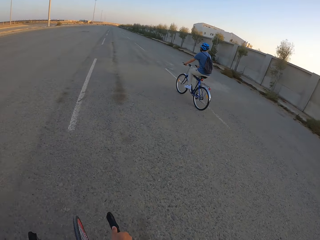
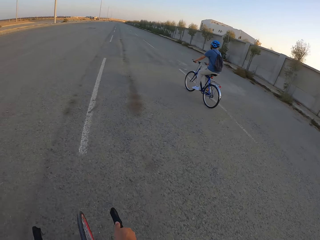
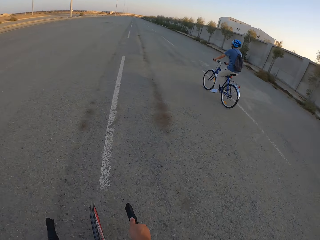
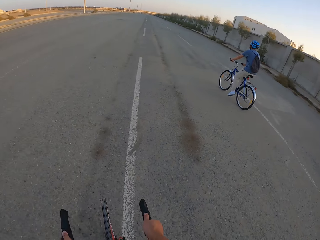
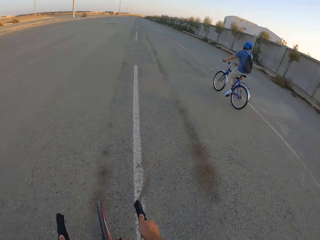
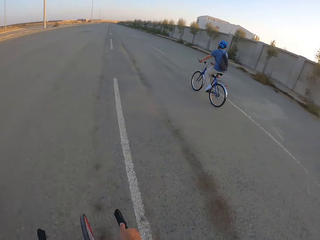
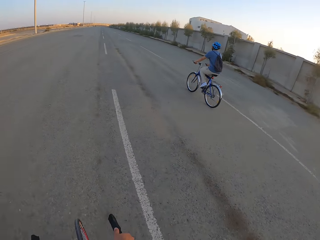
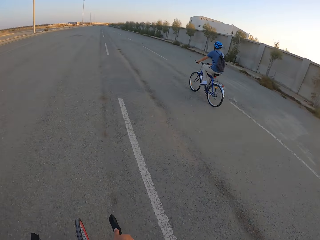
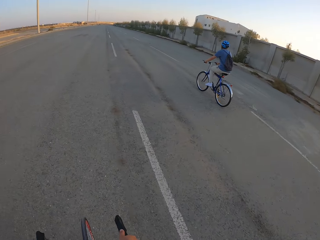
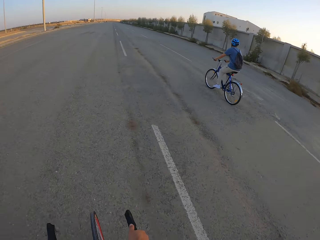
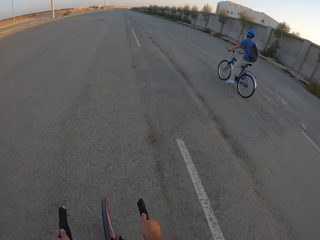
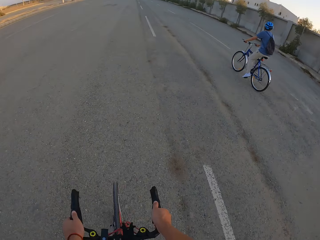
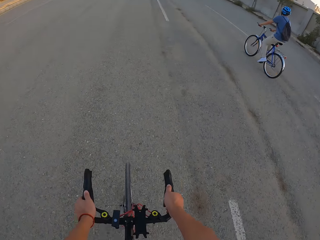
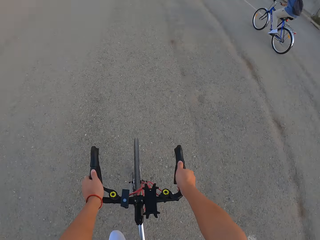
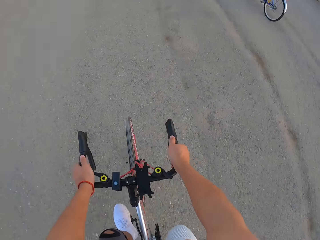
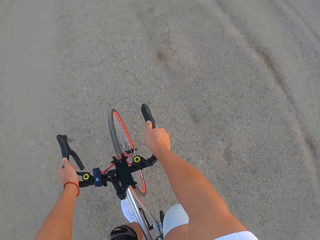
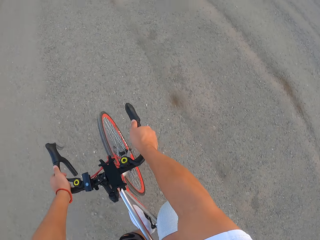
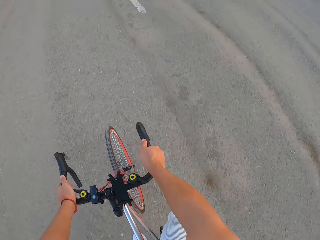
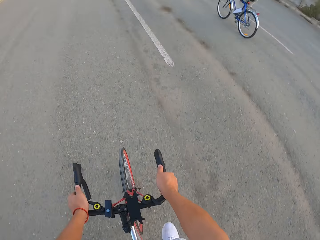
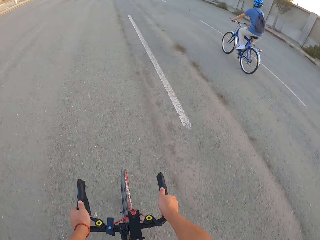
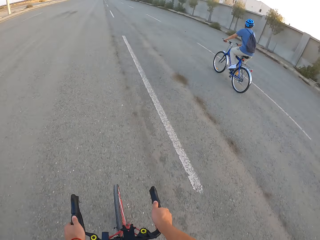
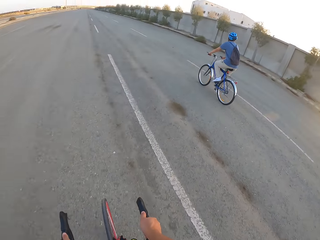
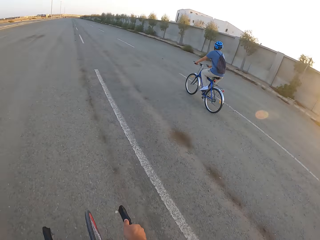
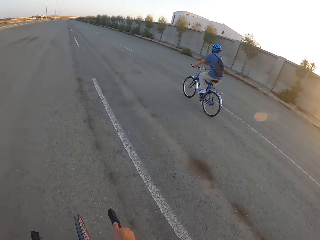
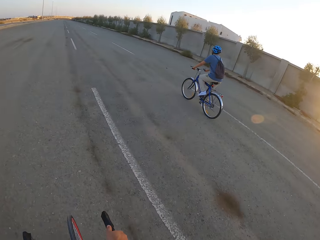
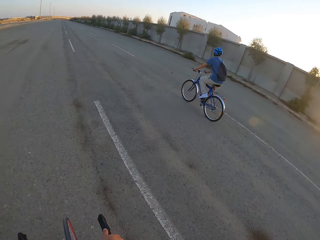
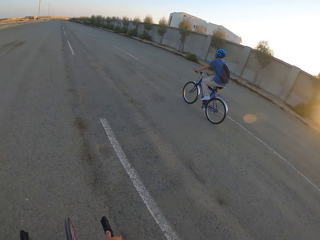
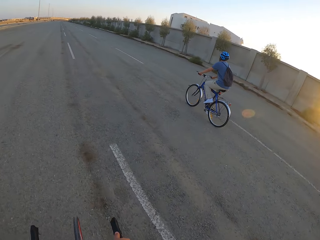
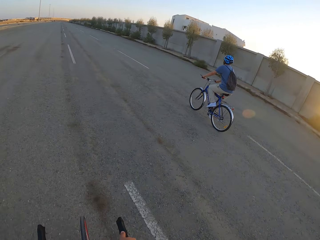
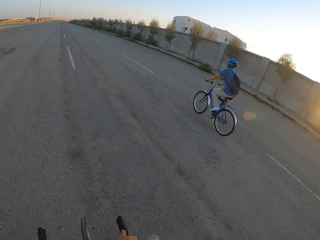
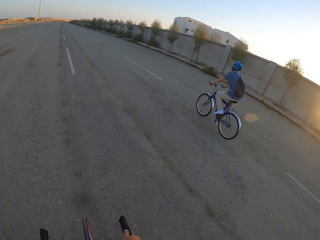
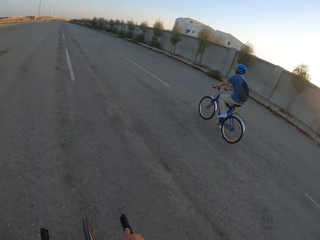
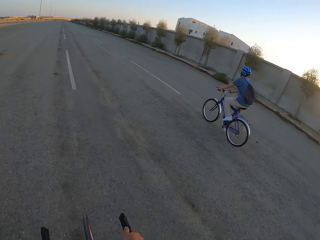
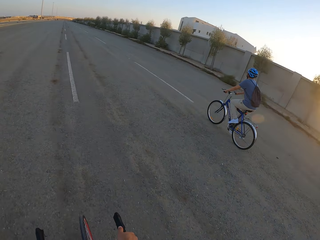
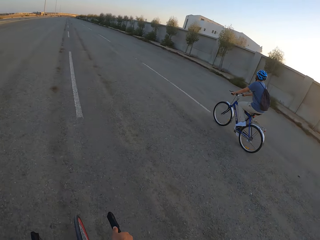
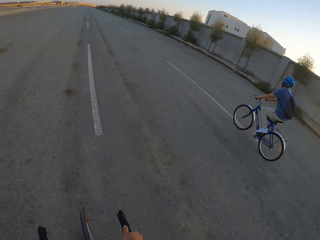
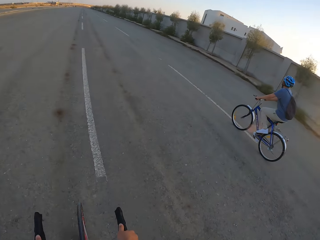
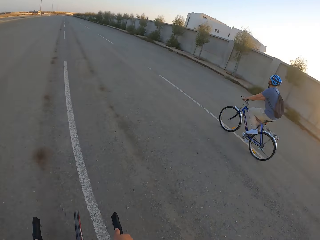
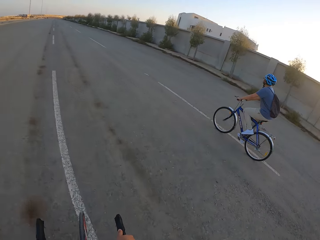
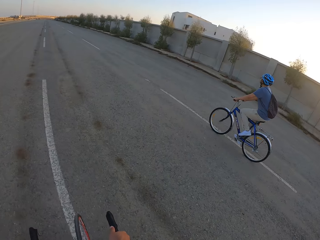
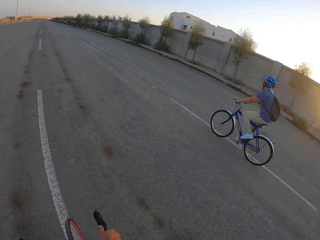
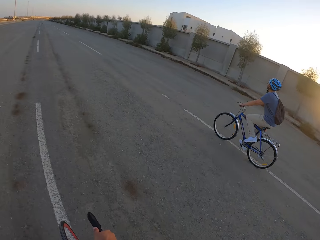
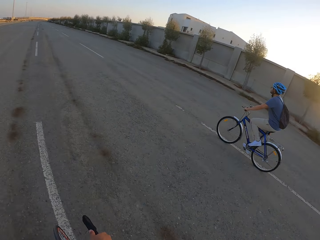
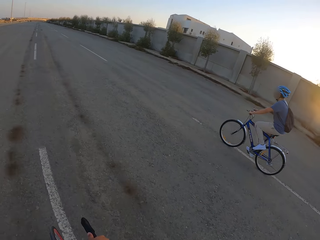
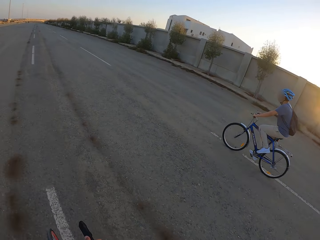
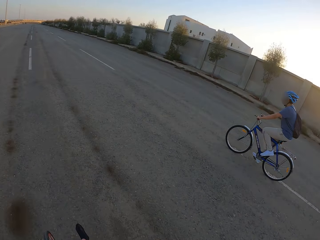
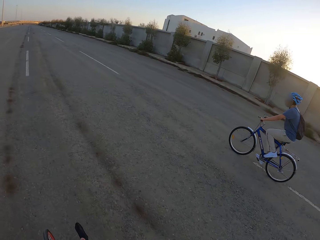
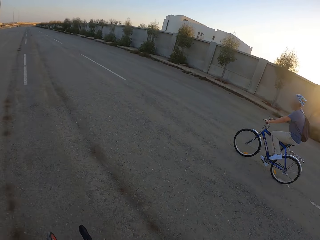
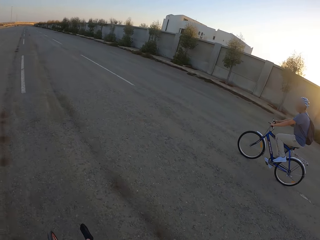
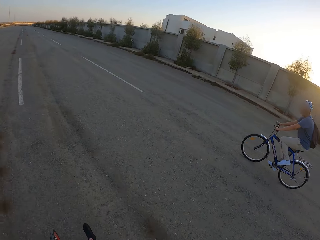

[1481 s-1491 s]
The camera wearer rides the bicycle. A man rides the bicycle.

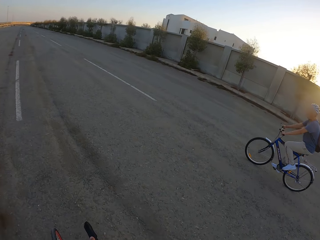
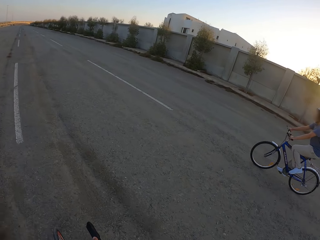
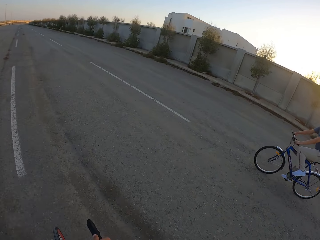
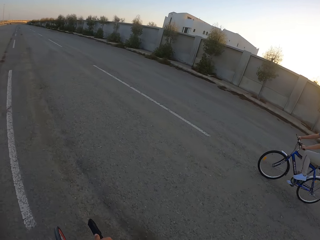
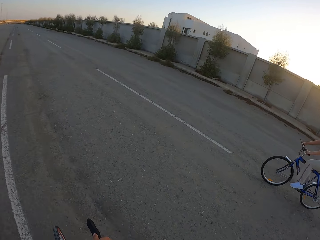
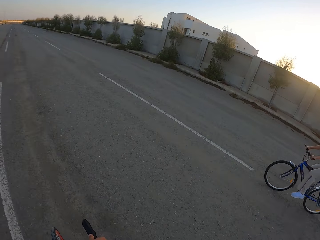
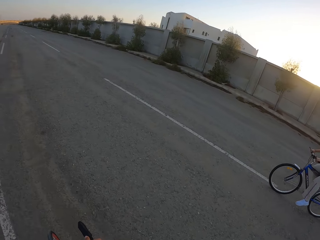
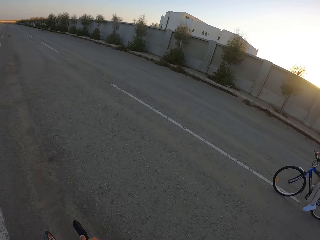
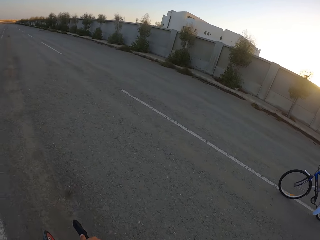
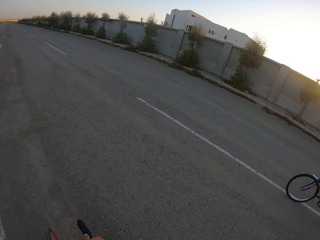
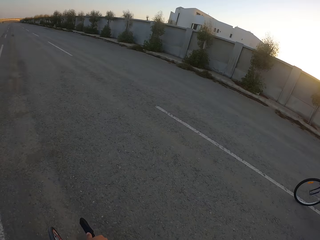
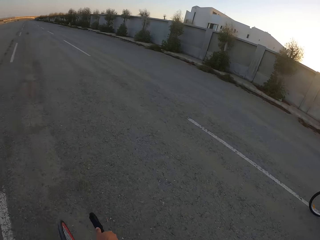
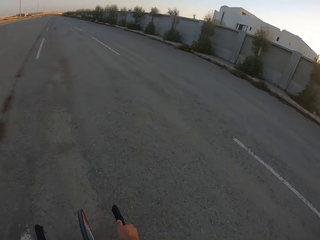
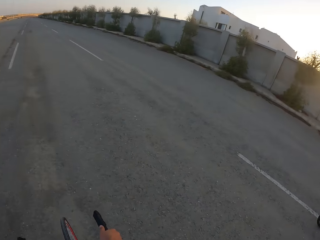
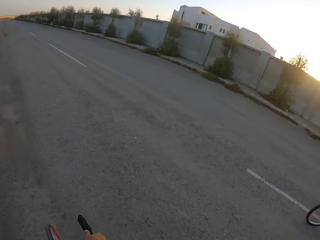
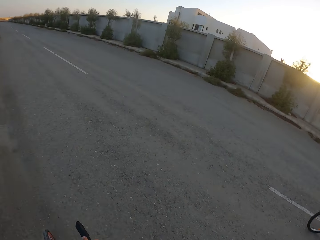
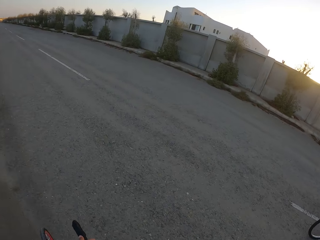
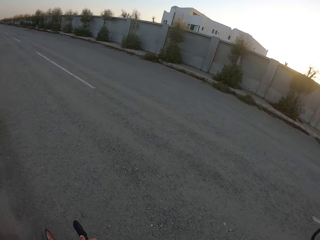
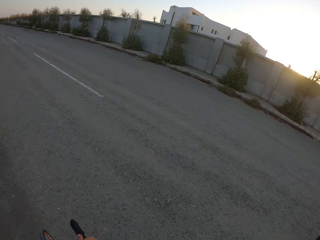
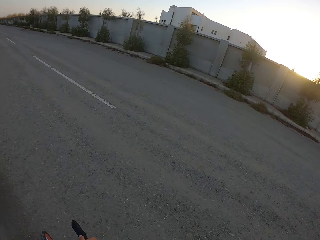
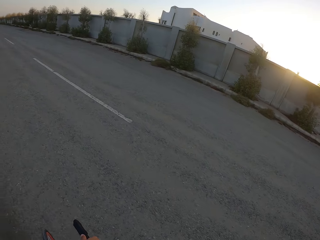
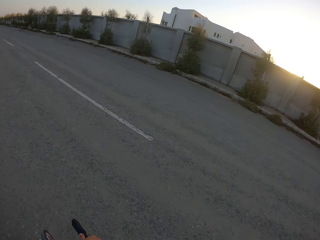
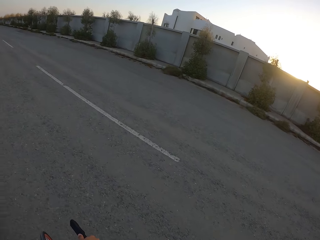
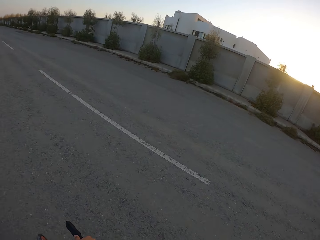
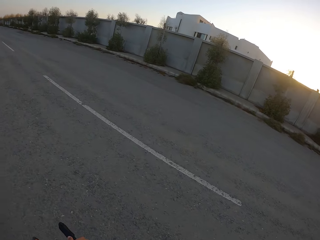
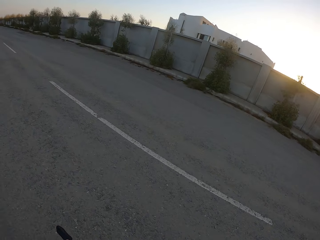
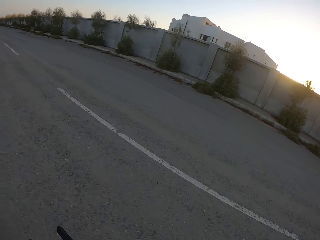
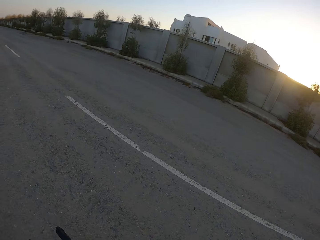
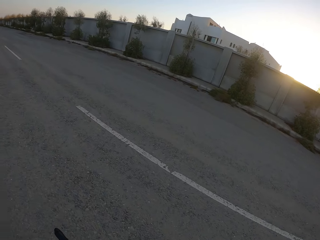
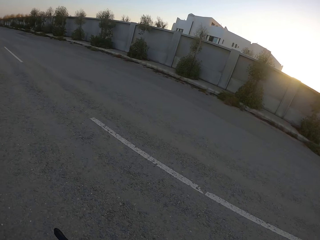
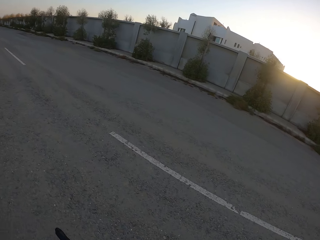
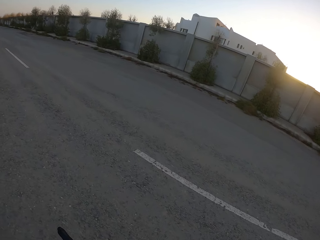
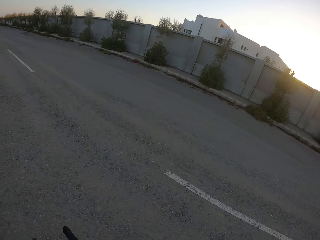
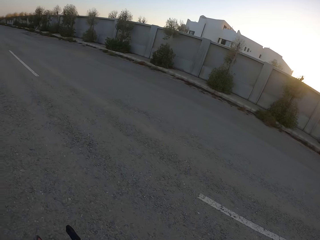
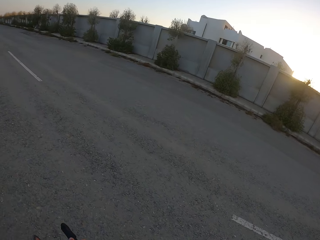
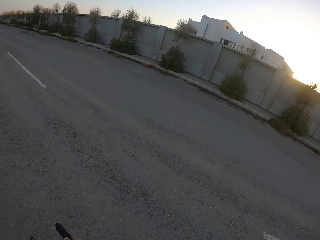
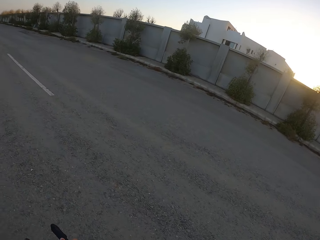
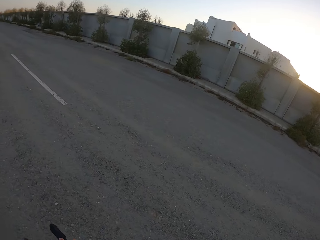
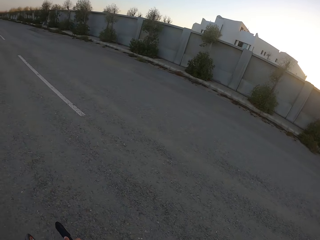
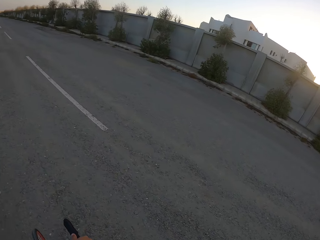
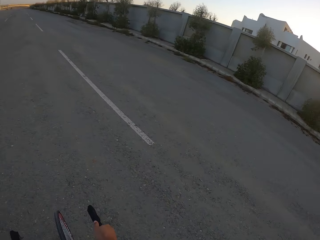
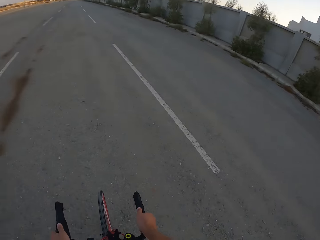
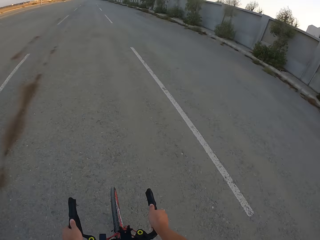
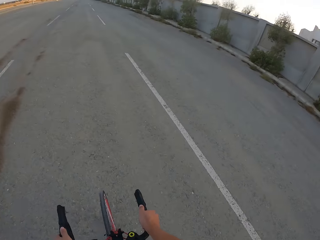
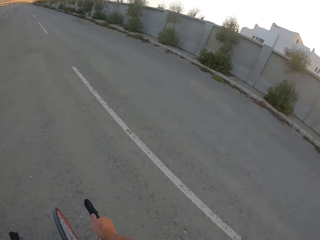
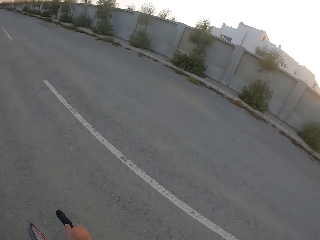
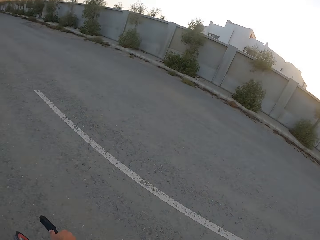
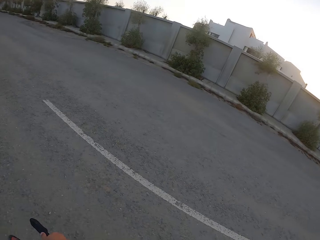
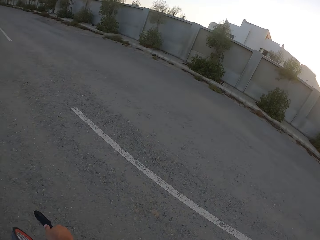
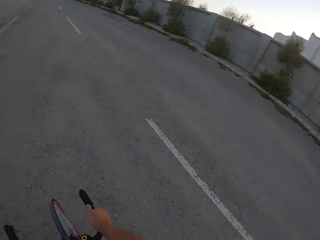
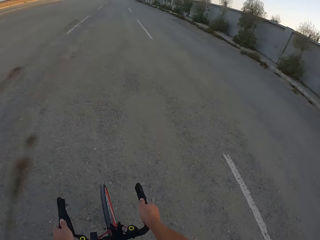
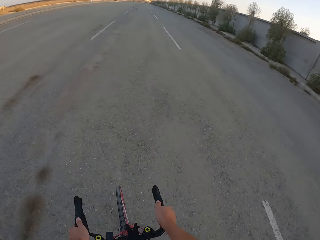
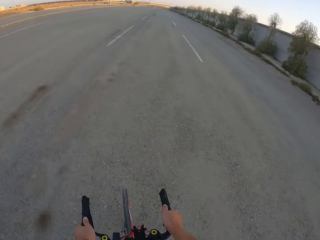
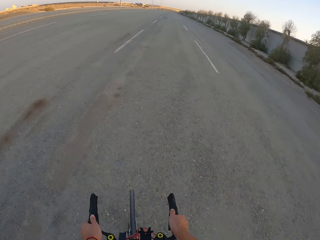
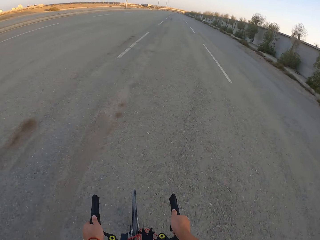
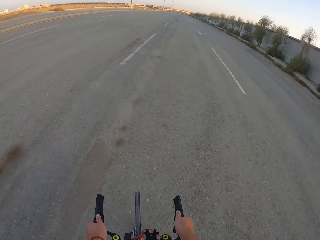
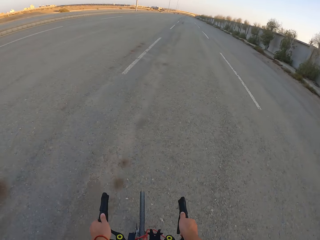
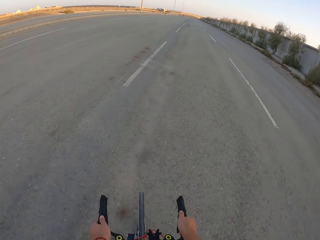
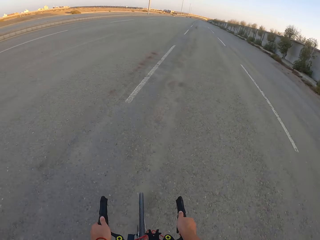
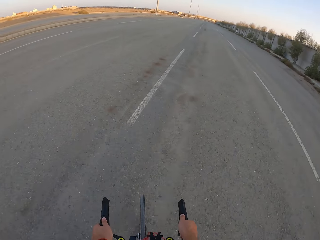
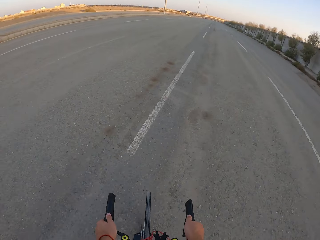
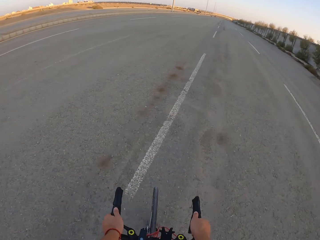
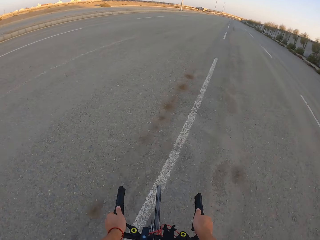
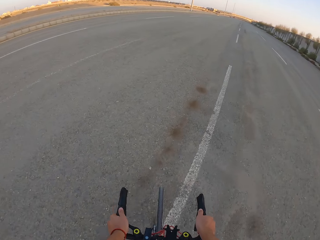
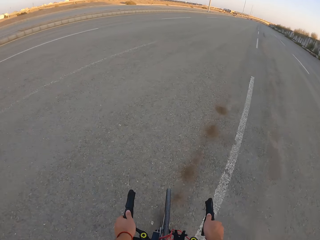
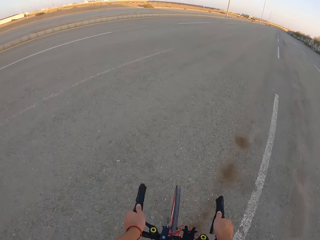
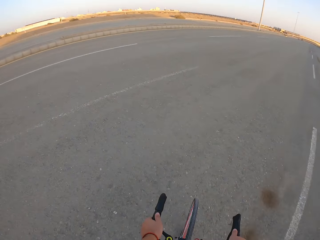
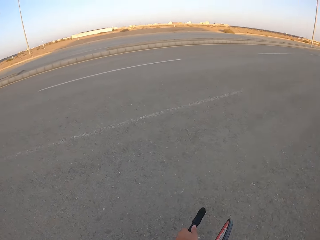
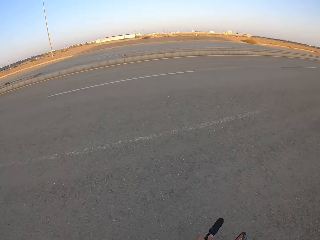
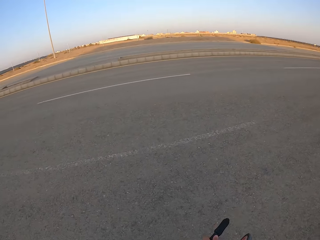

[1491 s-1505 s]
The camera wearer rides the bicycle.
